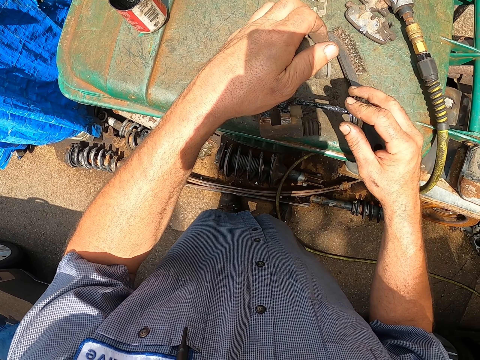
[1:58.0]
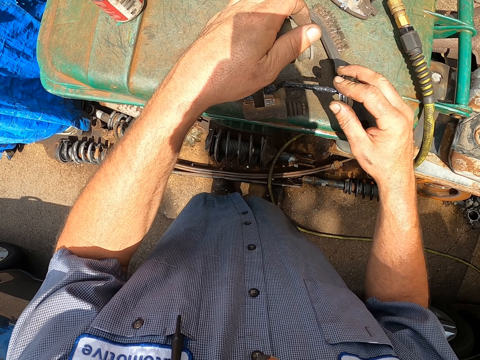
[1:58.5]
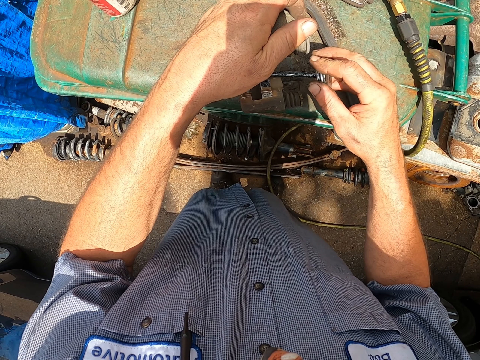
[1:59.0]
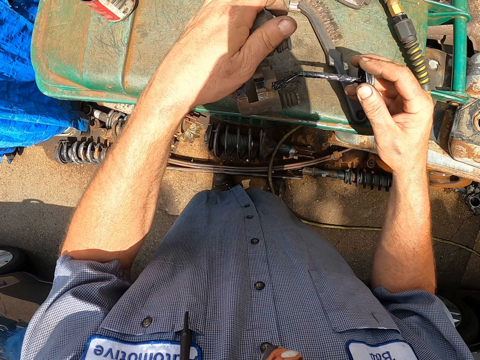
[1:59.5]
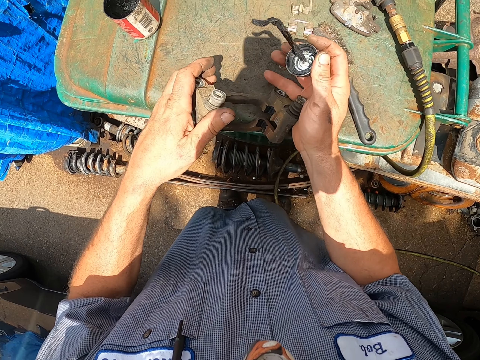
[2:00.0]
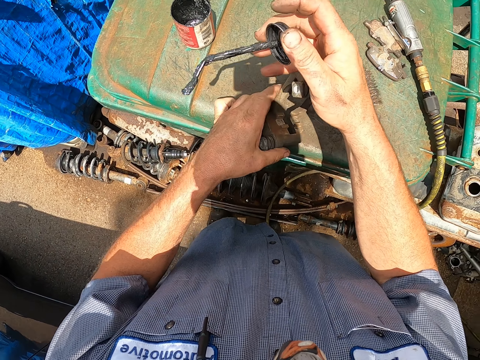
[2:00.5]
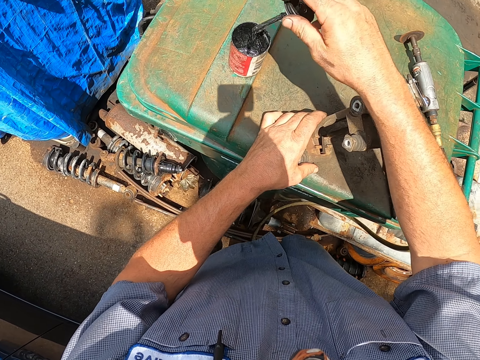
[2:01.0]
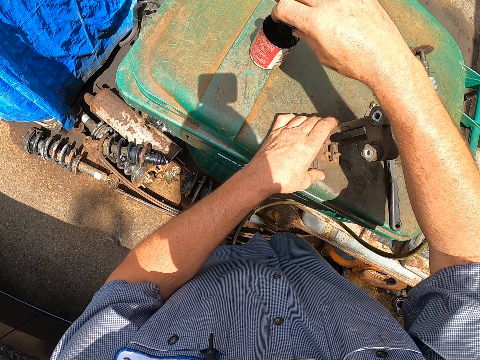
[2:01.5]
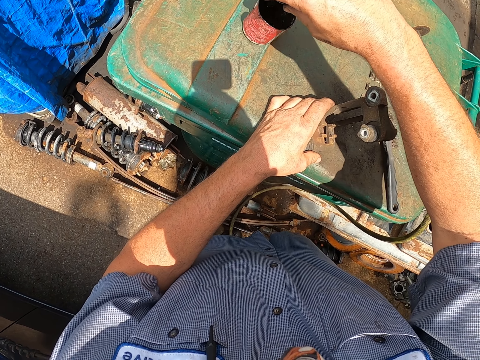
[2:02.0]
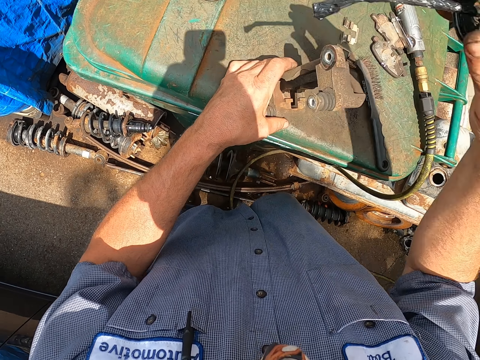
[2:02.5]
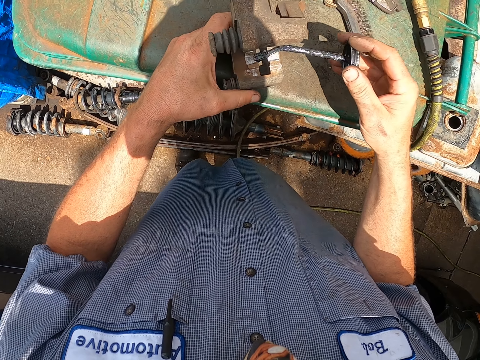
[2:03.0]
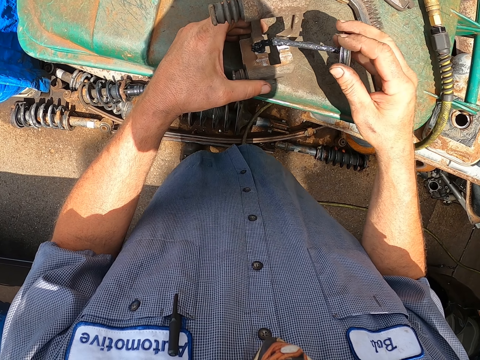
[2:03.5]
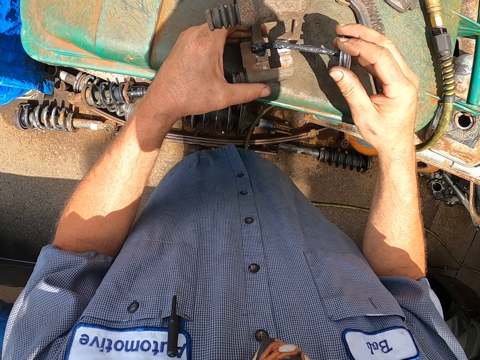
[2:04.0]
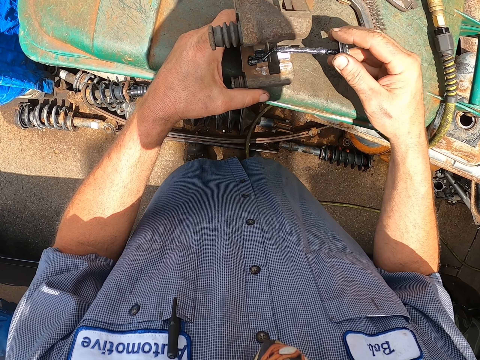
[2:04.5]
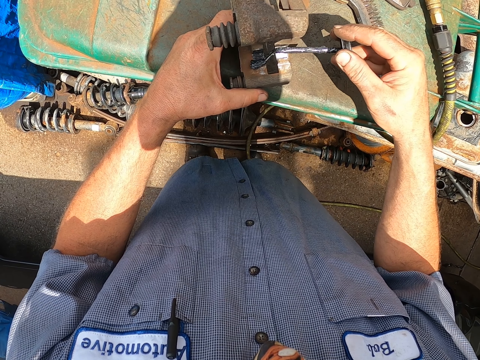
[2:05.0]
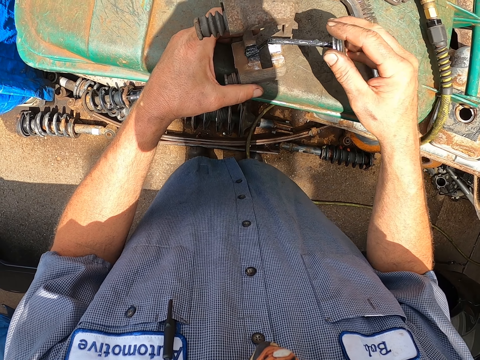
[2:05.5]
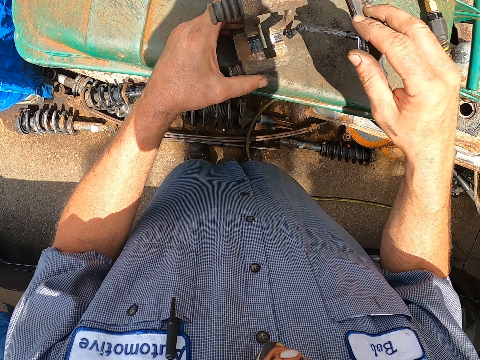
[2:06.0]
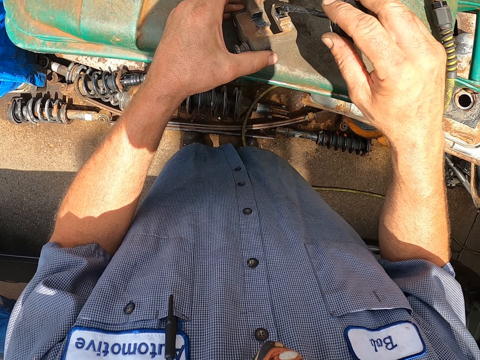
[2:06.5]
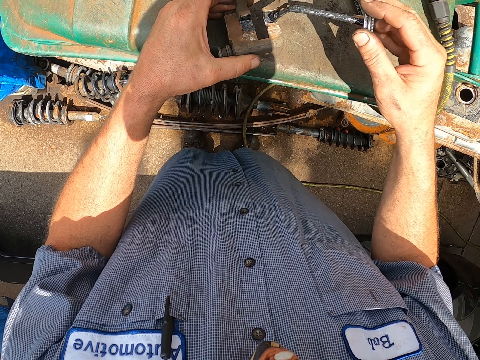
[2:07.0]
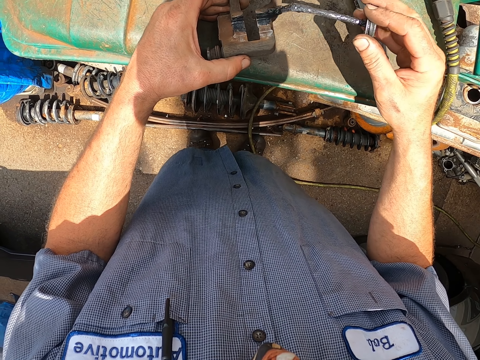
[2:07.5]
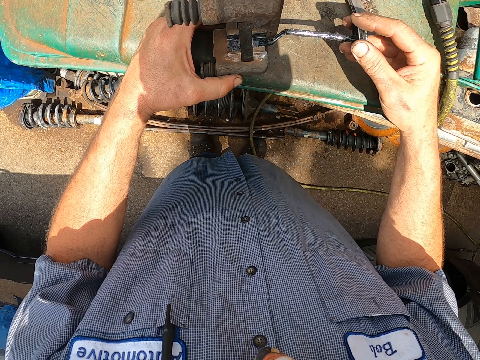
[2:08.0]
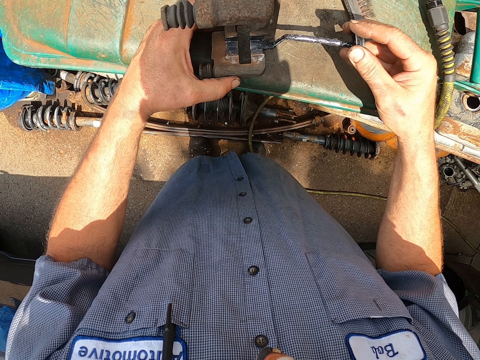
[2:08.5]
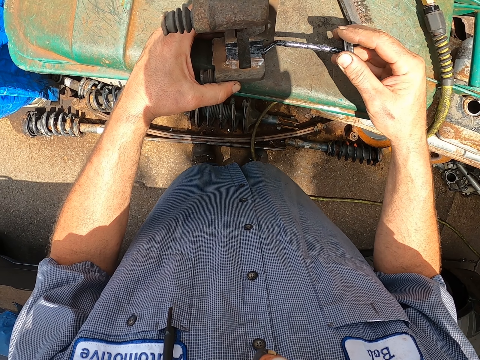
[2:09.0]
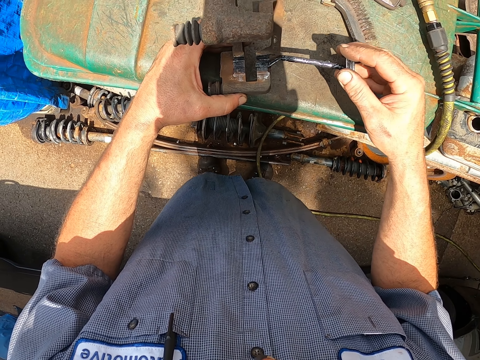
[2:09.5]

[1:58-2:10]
The camera wearer returns the lid into the grease container. They apply grease on the metal.

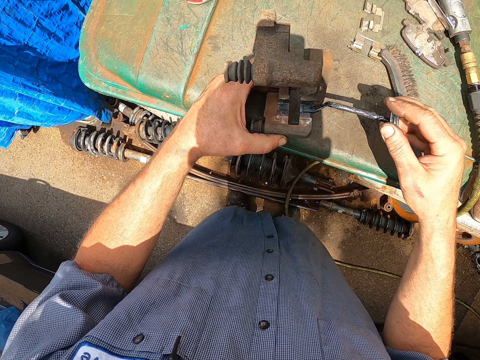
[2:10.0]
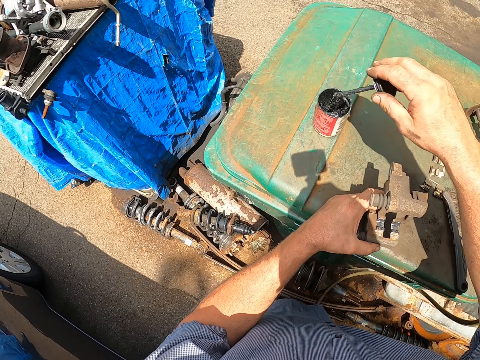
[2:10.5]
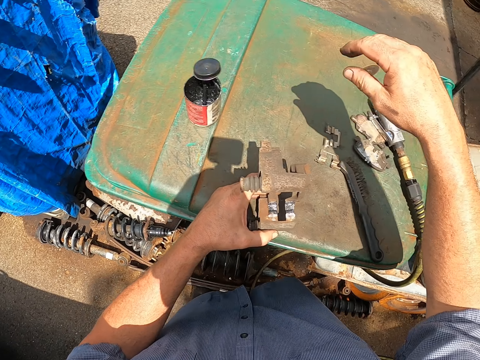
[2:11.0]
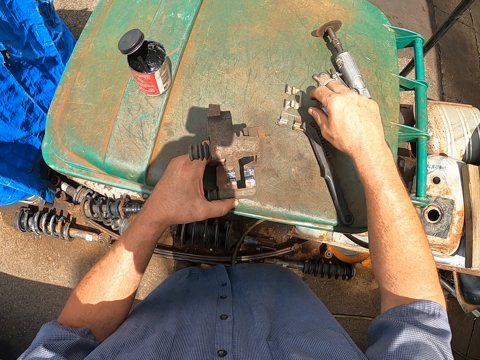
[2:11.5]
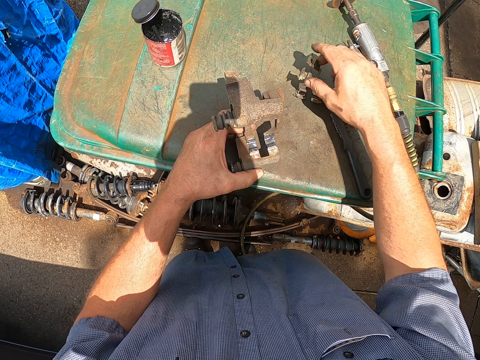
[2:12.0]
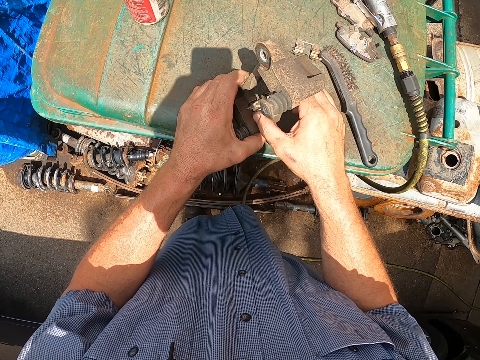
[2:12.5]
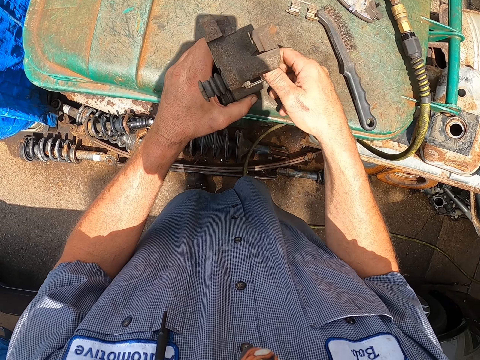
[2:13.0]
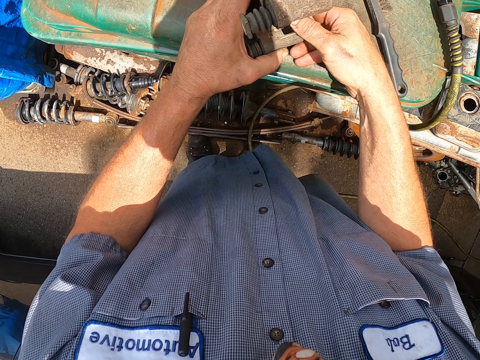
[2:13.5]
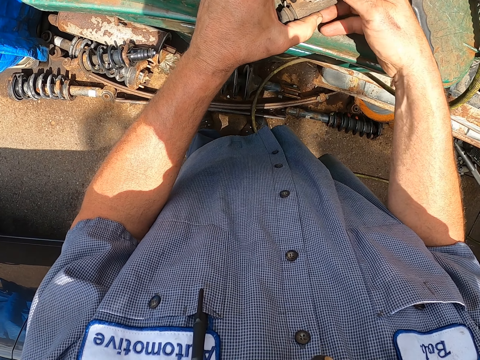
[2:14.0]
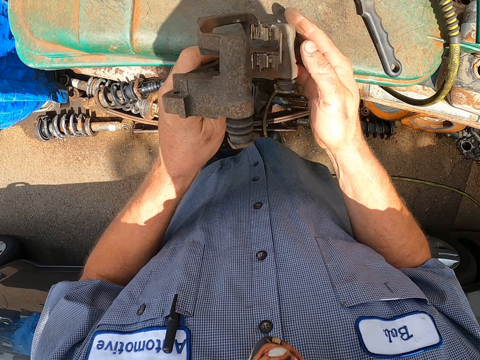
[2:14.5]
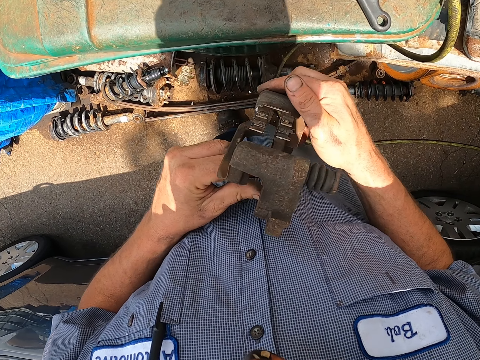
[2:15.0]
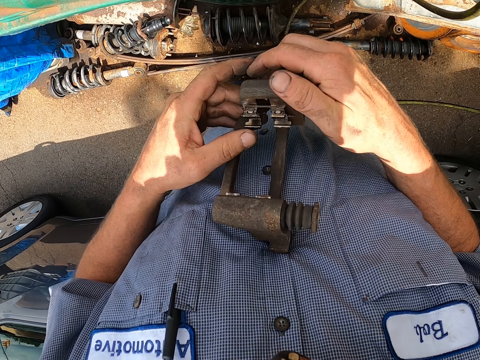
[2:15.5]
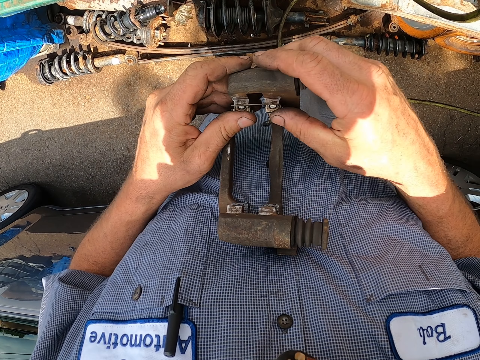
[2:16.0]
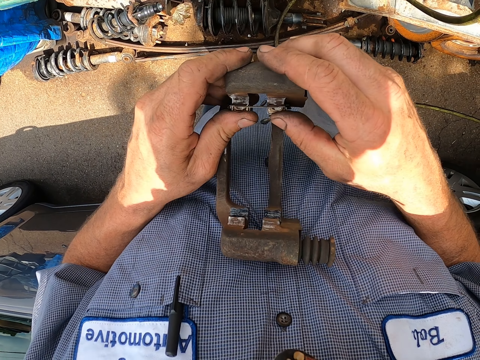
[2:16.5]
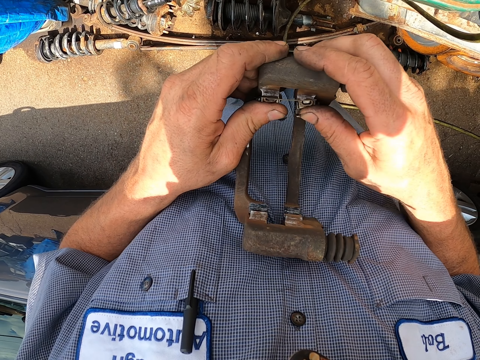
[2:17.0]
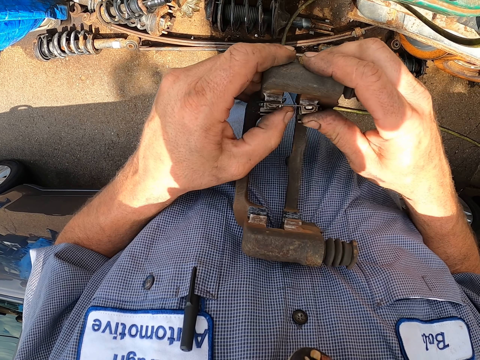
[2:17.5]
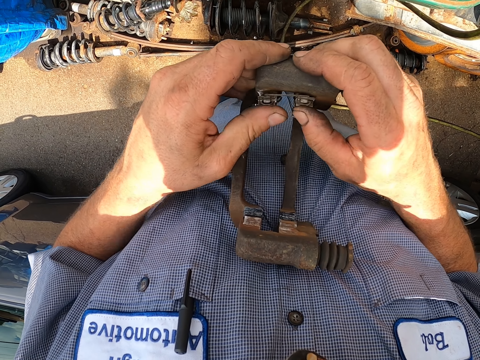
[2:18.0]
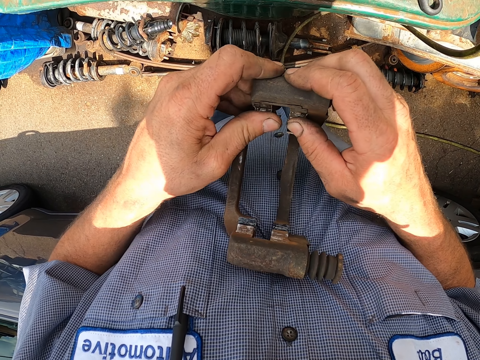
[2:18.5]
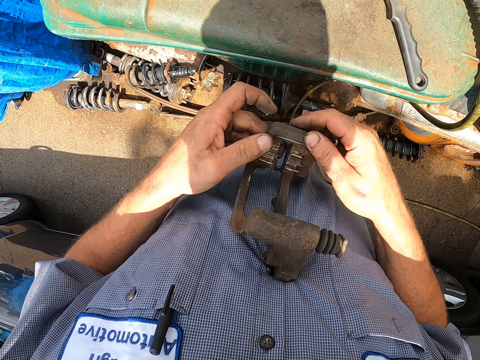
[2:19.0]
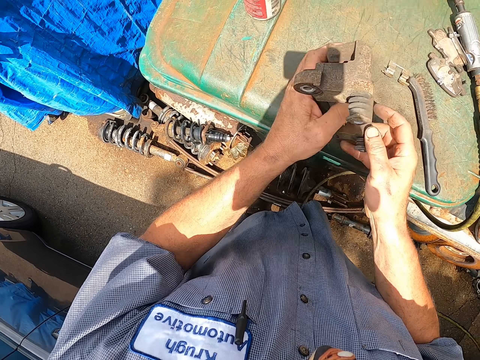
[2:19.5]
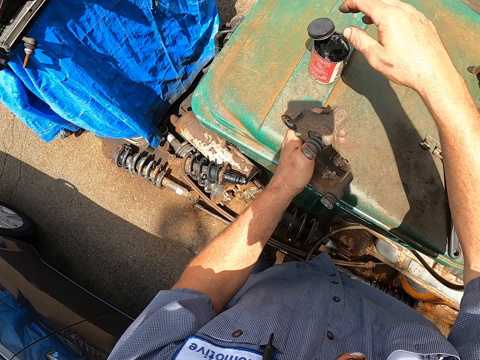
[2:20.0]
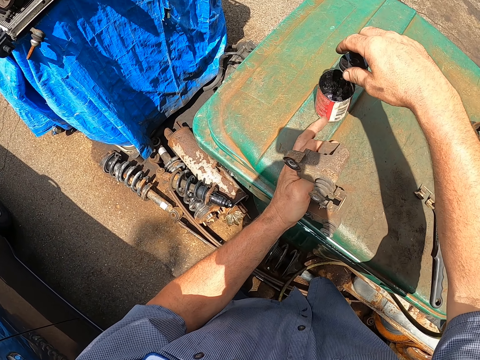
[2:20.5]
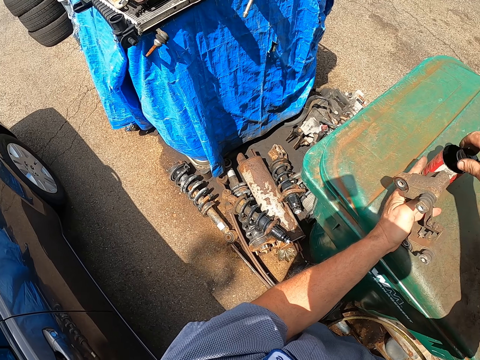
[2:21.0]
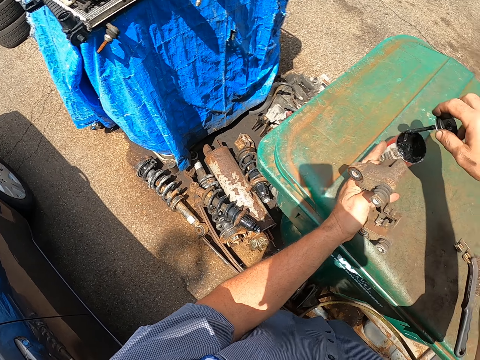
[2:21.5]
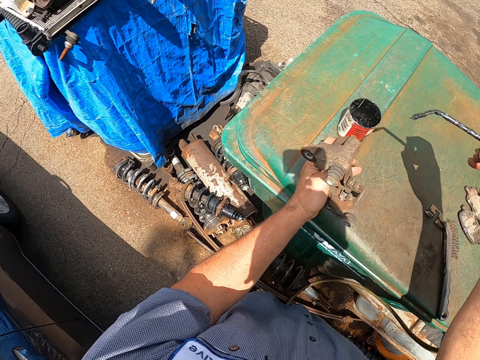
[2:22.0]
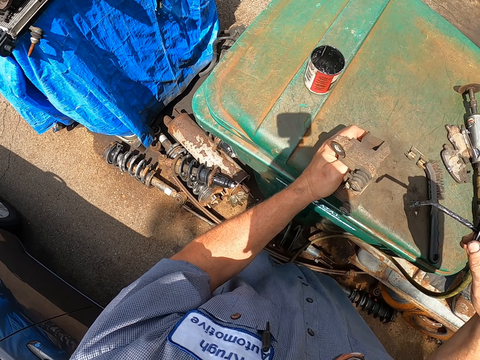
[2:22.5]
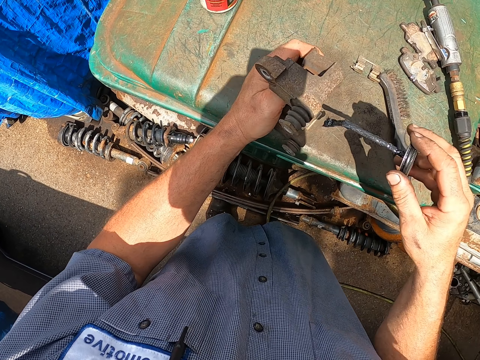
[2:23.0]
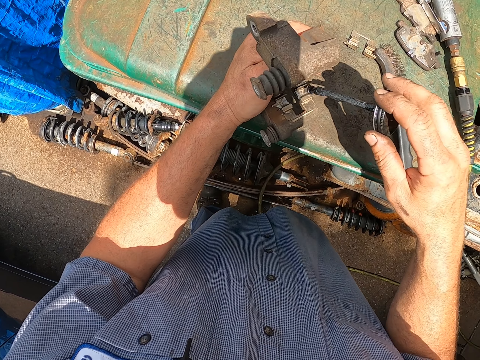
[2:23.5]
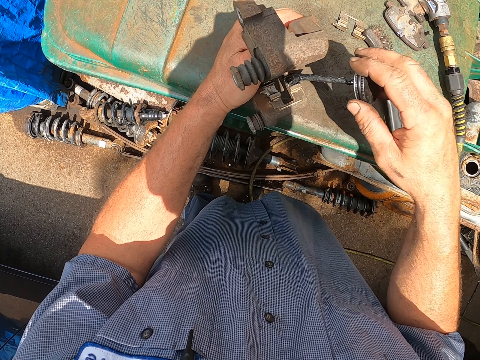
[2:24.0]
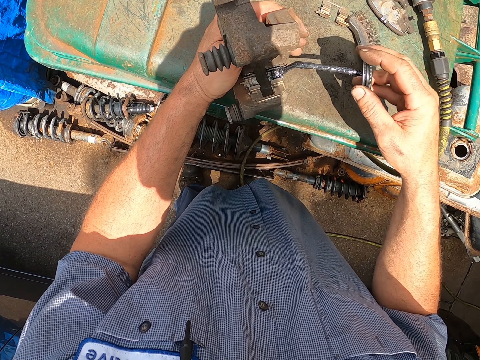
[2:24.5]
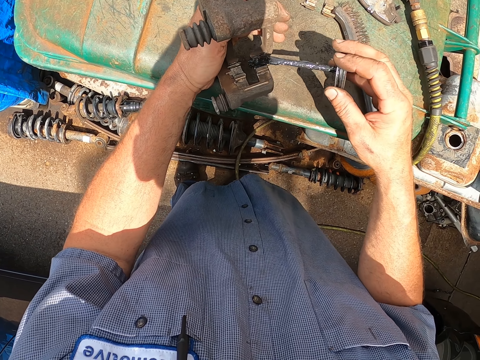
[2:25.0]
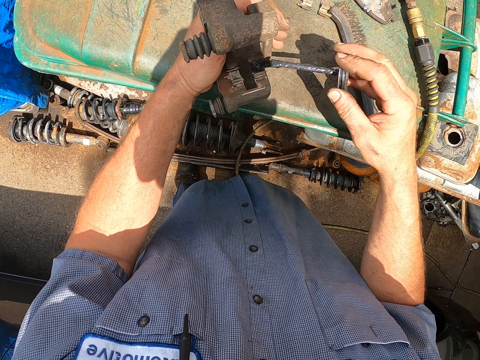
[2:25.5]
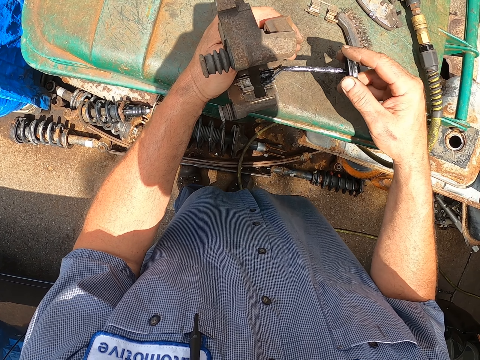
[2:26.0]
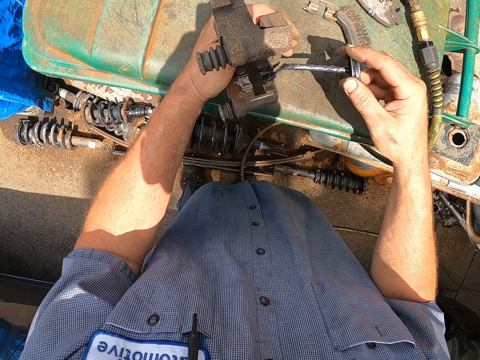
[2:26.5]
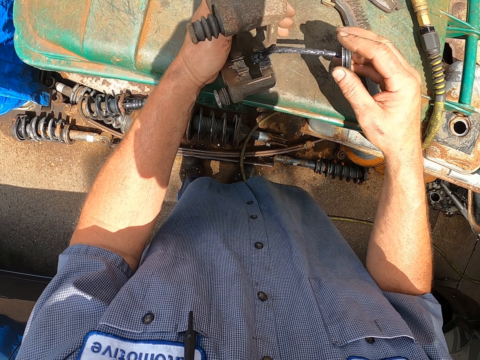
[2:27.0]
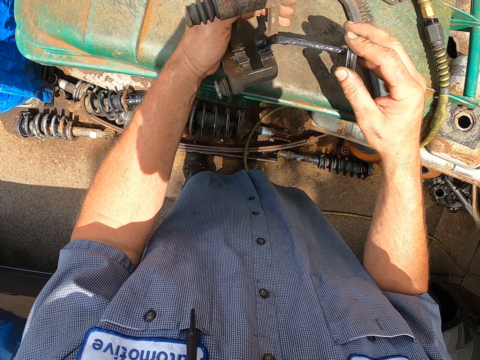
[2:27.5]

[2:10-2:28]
The camera wearer returns the lid into the grease container. They put the brush in the lubricant container, join the metal with another metal, pick up something, and fix the object on the metal. They take the lubricant, pick up the grease lid, and apply the grease on the metal.
